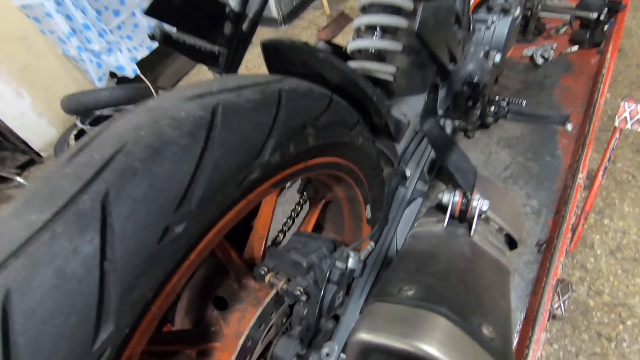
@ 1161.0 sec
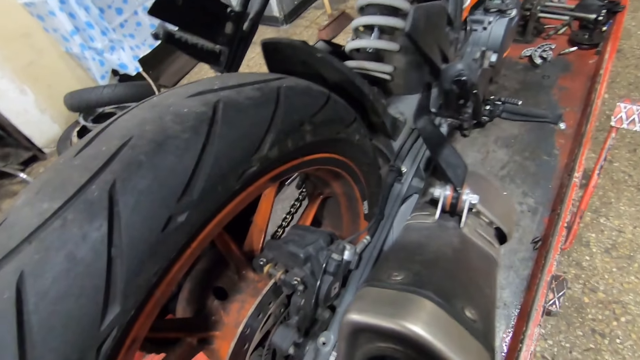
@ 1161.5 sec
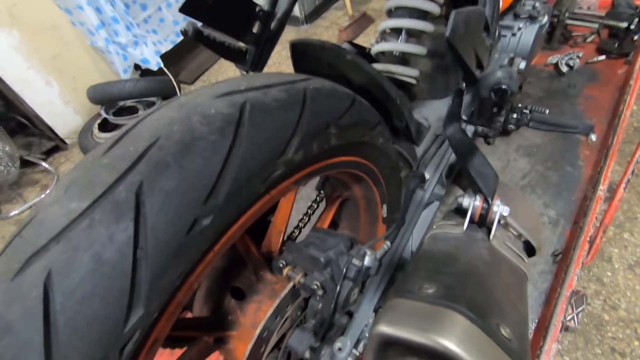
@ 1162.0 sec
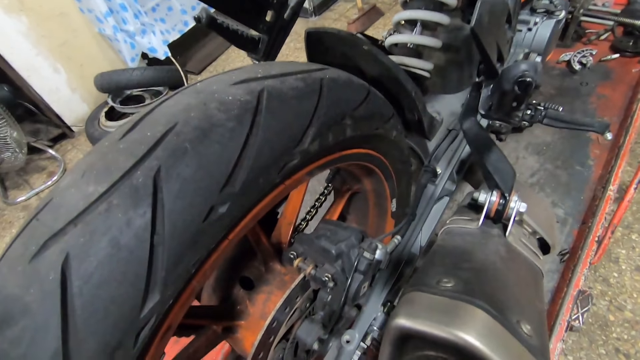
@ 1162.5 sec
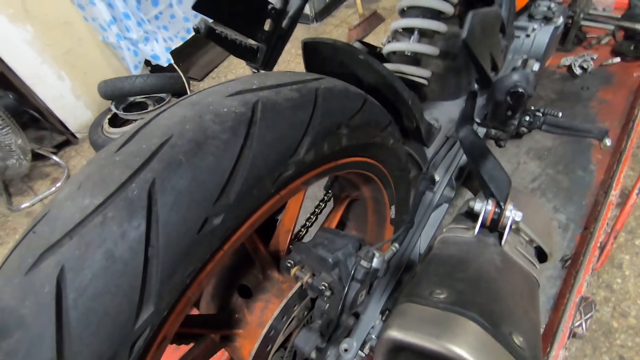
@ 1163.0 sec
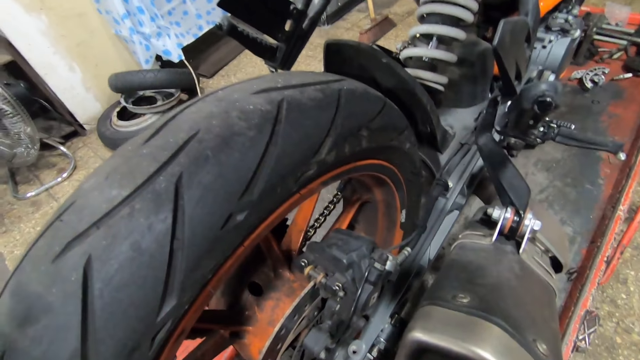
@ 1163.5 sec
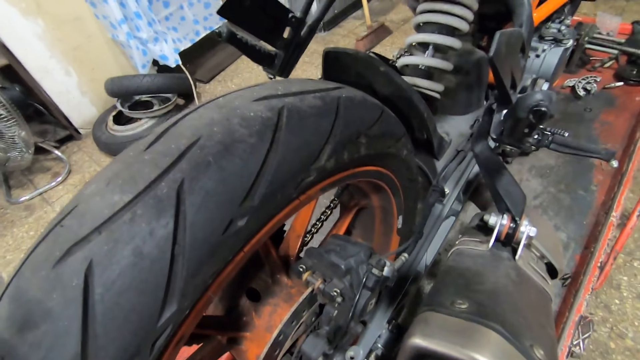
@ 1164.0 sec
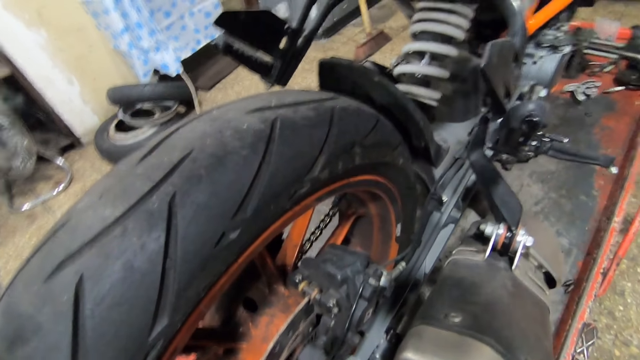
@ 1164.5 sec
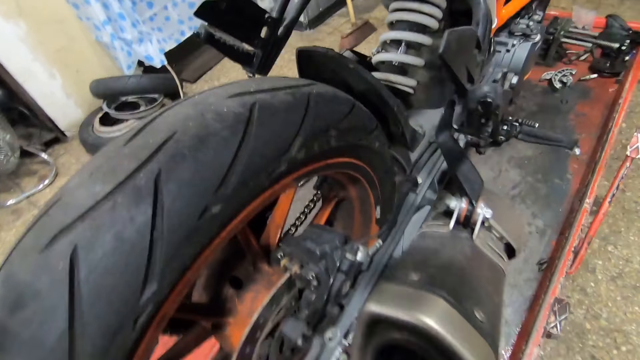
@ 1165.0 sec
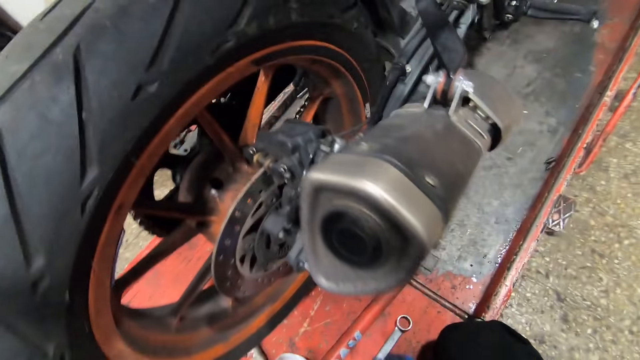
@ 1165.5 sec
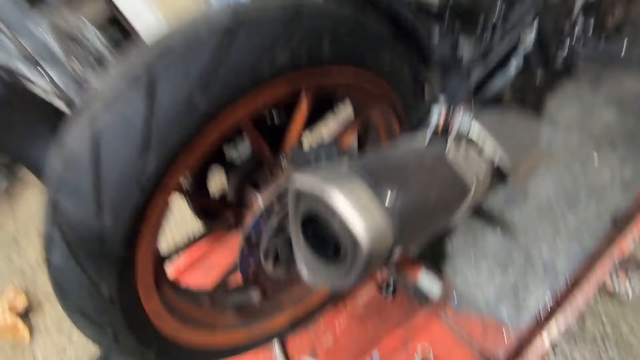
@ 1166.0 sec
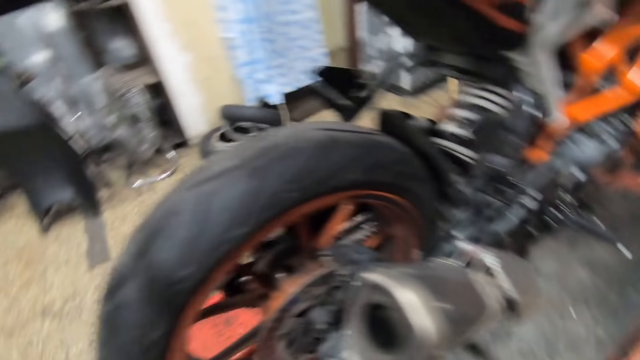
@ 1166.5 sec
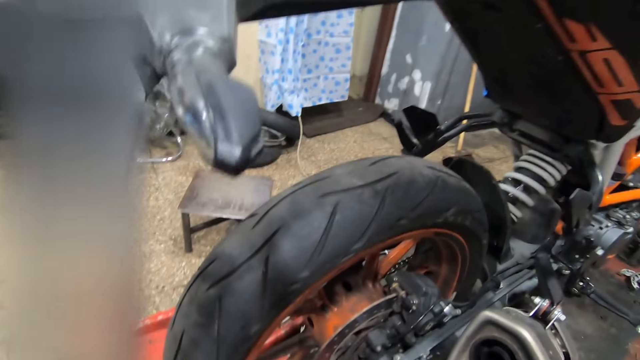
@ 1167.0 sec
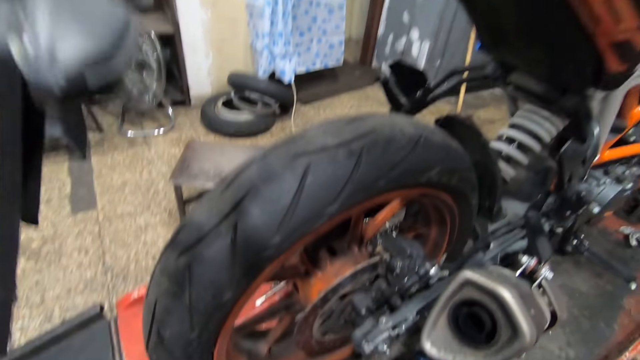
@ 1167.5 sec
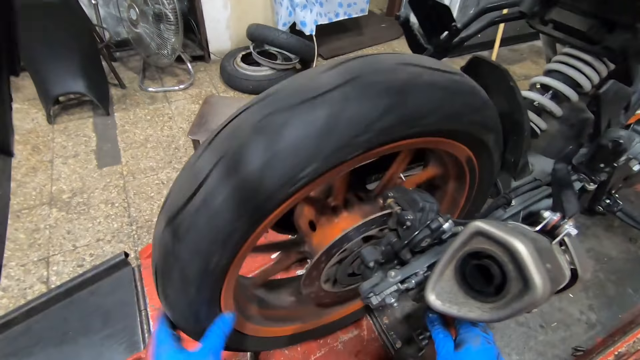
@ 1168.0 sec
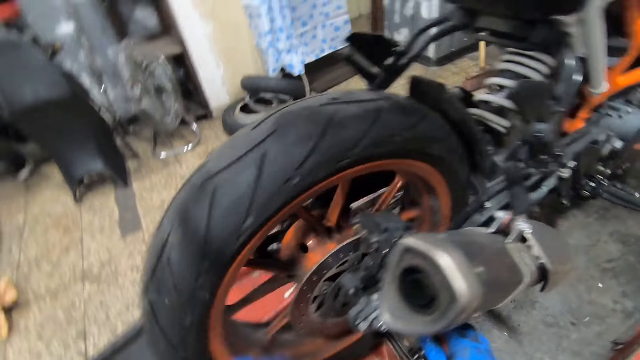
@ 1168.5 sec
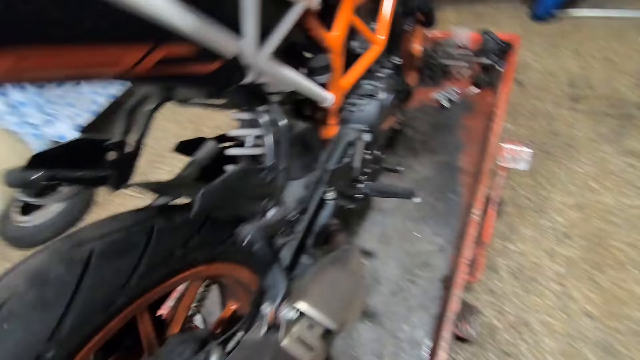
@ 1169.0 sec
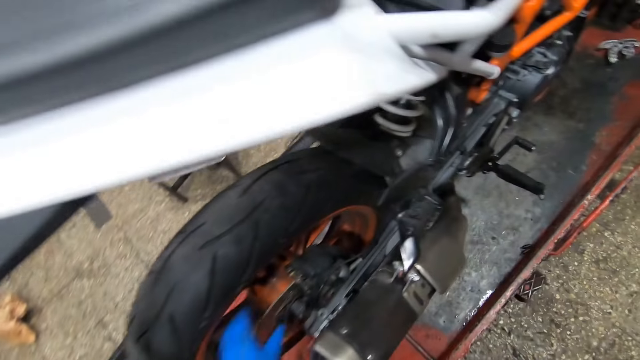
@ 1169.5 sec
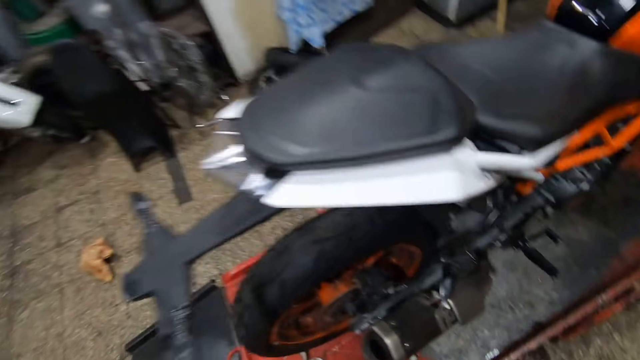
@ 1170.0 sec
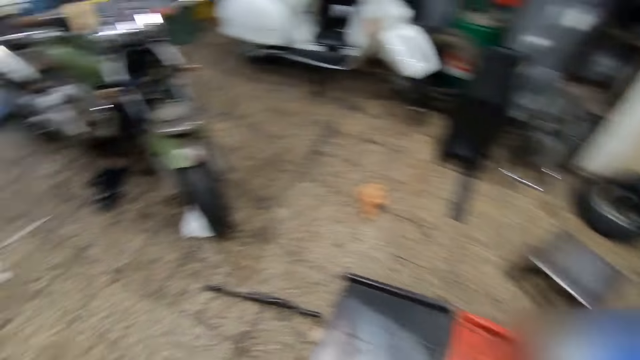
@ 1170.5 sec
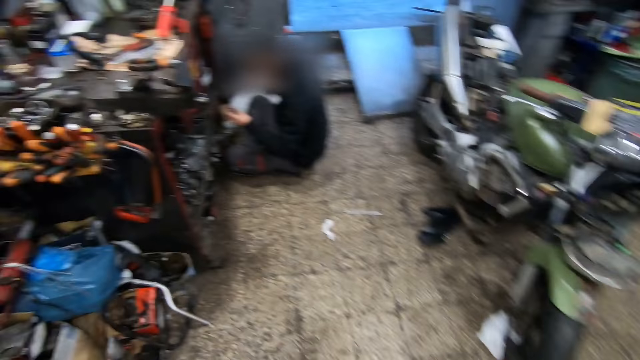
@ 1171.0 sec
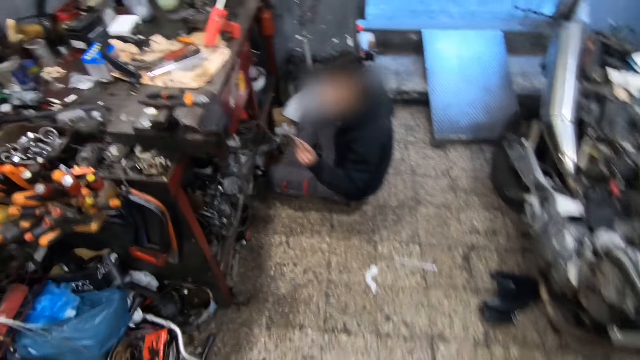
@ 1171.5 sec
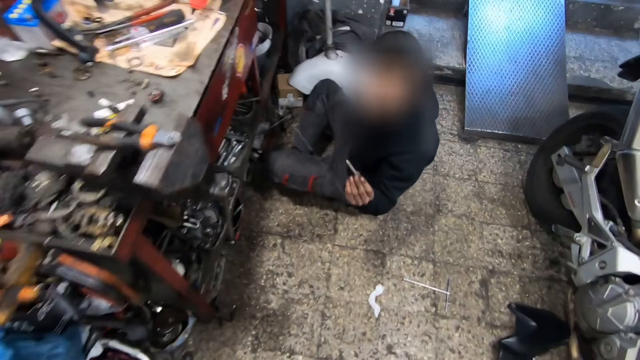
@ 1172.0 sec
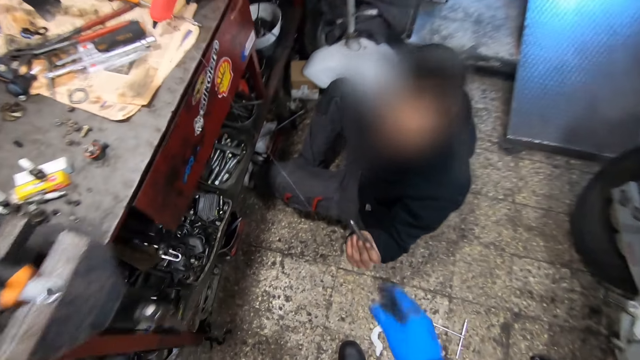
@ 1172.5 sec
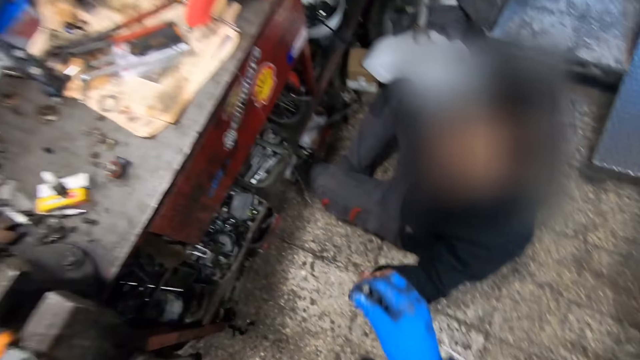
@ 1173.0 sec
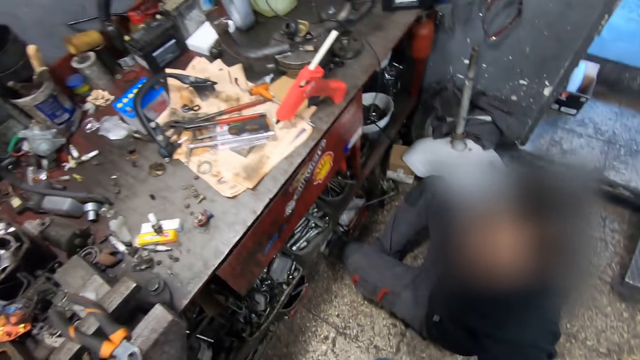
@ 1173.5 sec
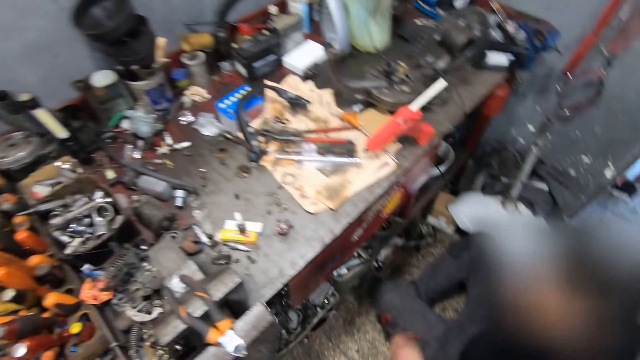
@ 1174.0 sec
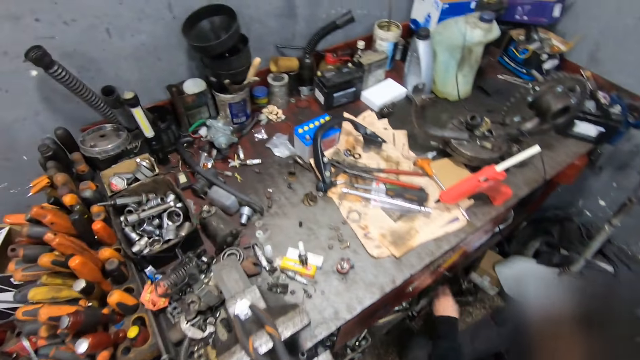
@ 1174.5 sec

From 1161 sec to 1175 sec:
The camera wearer fixes the bike tire. He rolls the rear tire of the bike with his left hand. He stands up. He walks towards the man. He collects a wrench from the man with his right hand.

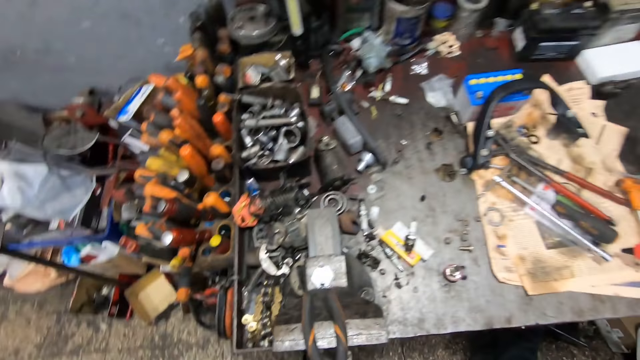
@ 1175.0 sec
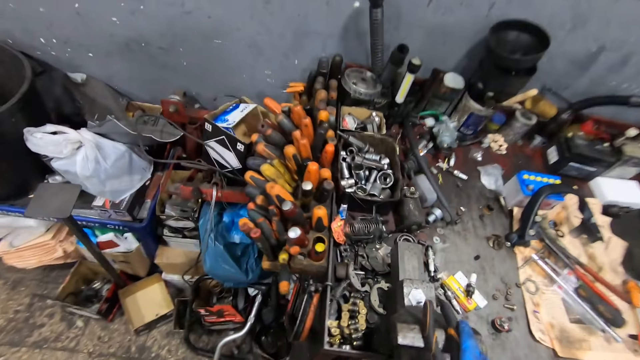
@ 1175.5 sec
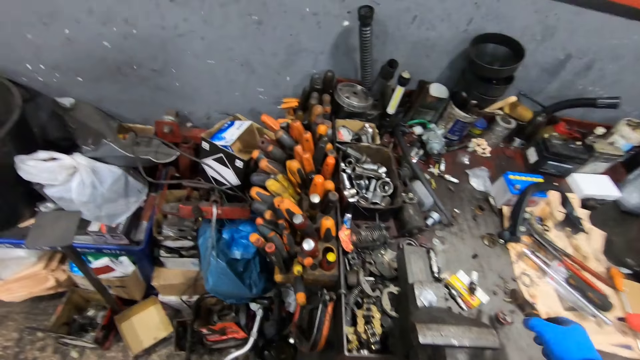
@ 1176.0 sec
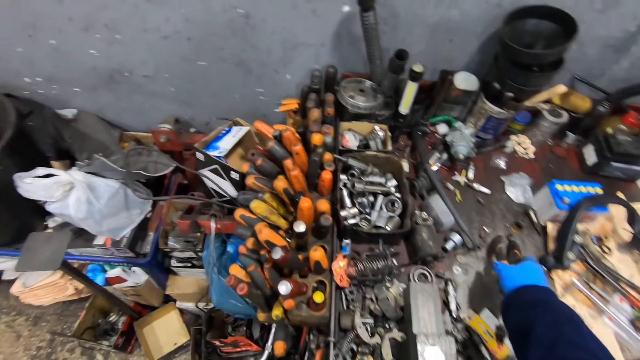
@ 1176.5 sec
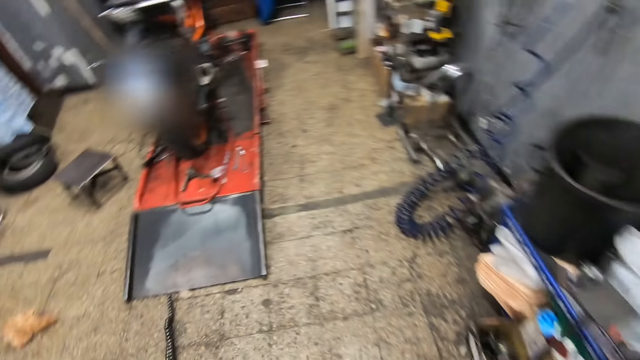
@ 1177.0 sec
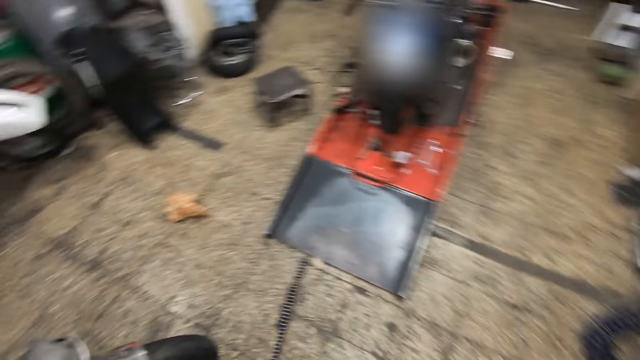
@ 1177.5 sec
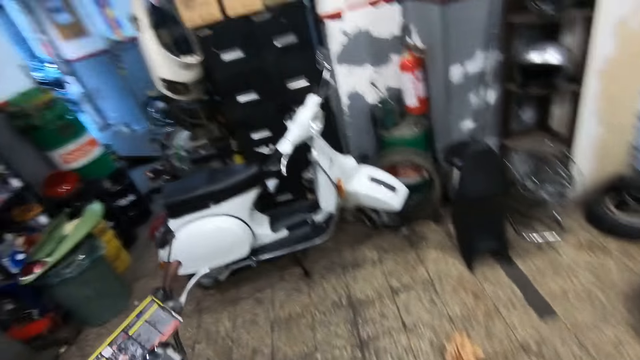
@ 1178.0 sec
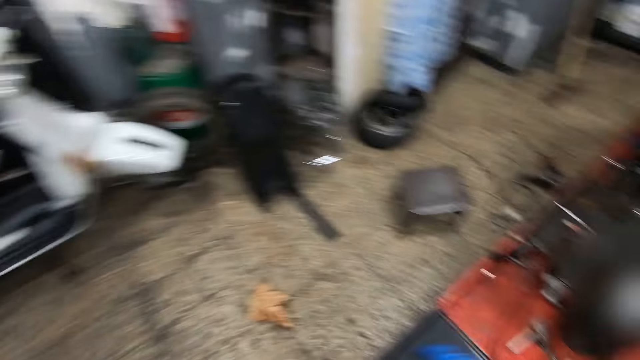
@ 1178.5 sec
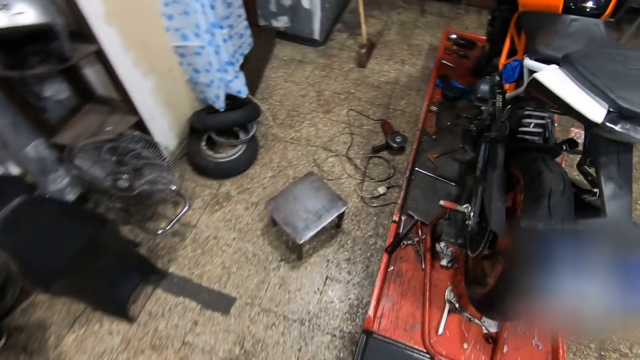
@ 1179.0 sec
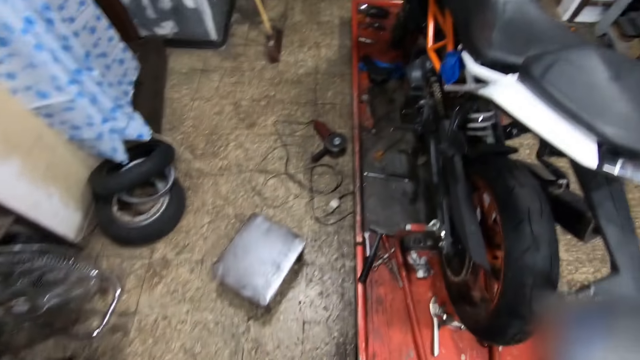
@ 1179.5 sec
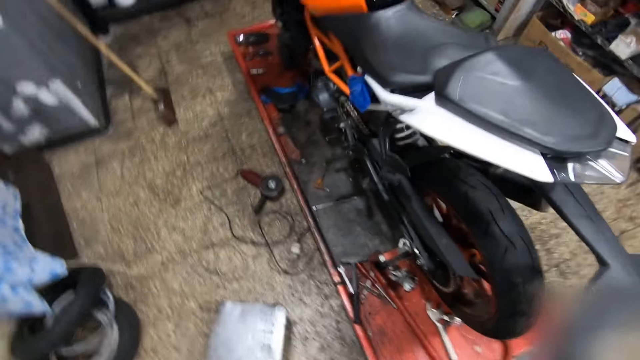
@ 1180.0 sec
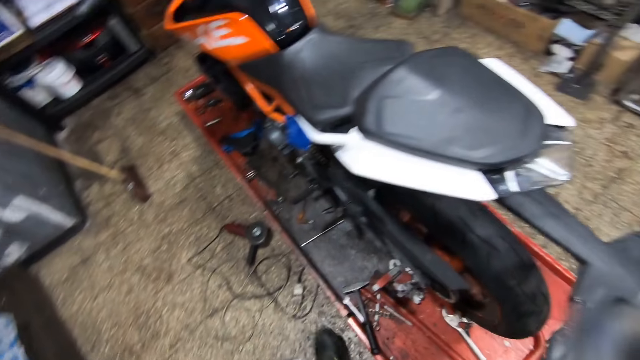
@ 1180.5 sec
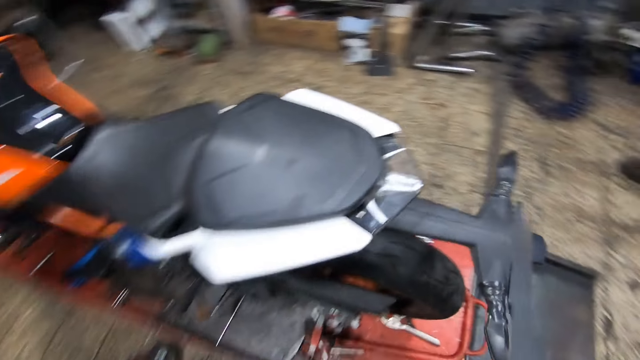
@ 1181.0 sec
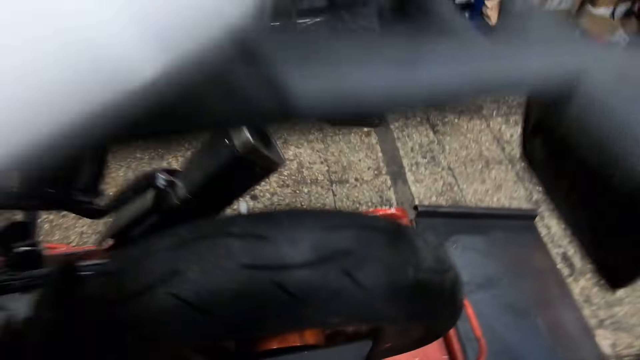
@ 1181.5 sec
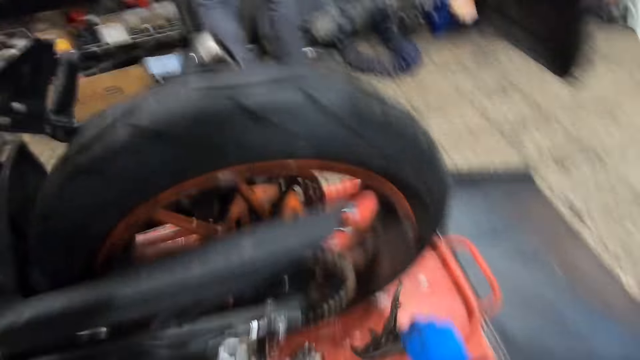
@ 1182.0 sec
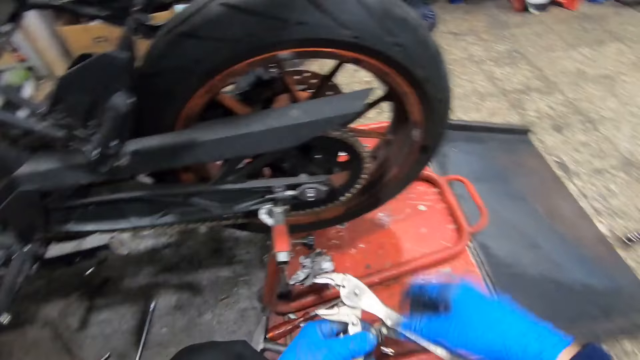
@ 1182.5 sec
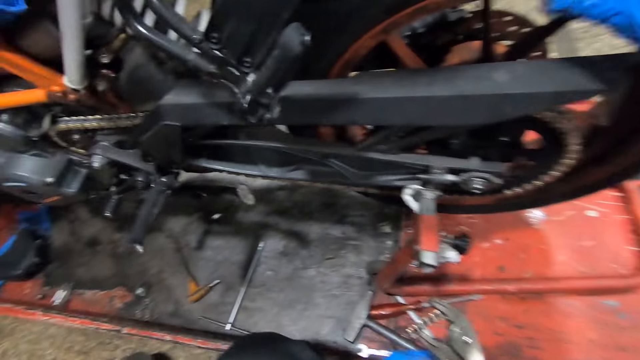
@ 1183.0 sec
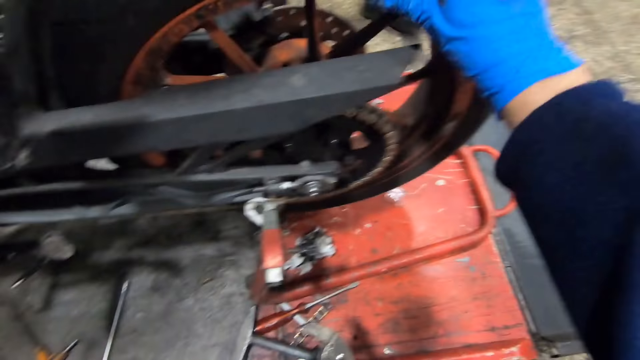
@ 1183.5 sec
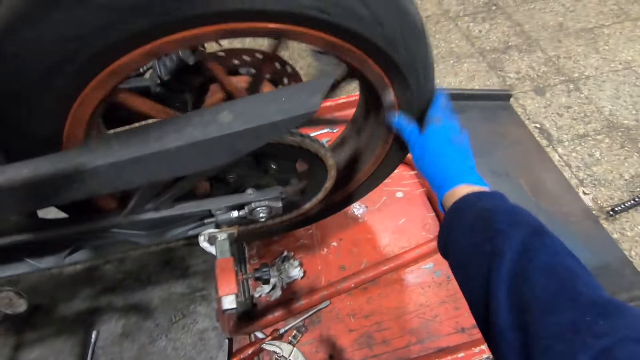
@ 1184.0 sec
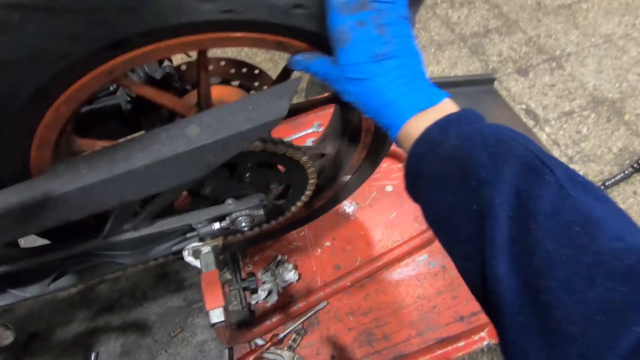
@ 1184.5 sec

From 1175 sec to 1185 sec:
The camera wearer picks up a pair of pliers from a work table with his right hand. He looks around the garage. He drops the screwdriver on the table with his right hand. He walks towards the bike. He looks around the garage. A man walks past the camera wearer. The camera wearer sits on a small stool. He picks up the pliers from the work bench with his right hand and passes the pliers from his right hand to his left hand. He rolls the rear tire with his right hand.
